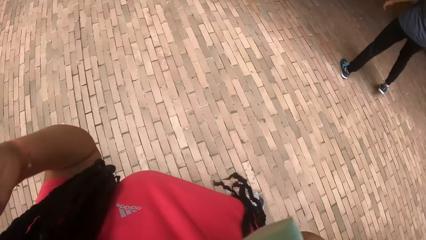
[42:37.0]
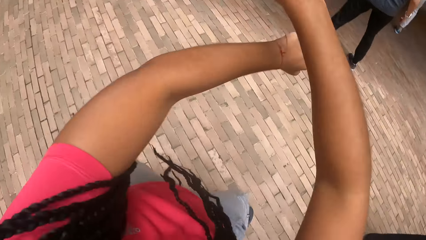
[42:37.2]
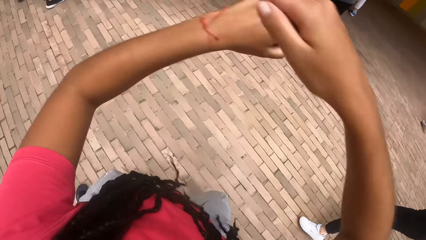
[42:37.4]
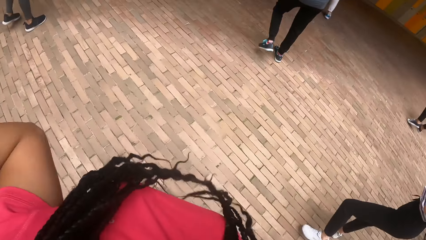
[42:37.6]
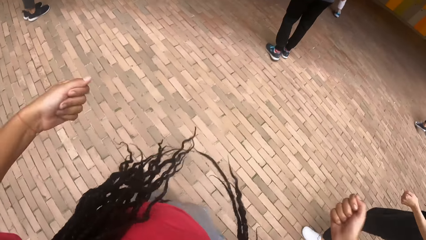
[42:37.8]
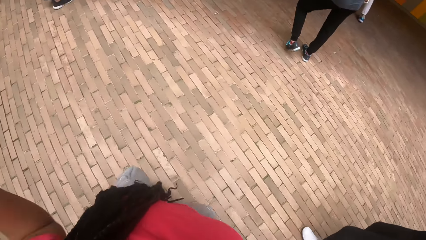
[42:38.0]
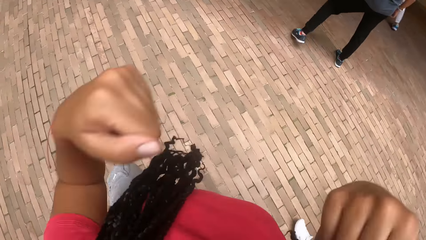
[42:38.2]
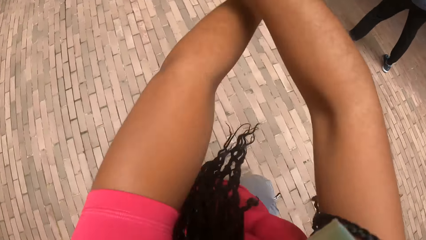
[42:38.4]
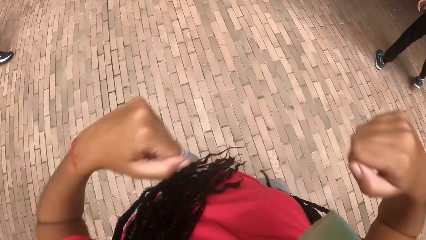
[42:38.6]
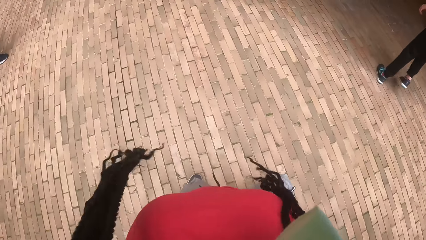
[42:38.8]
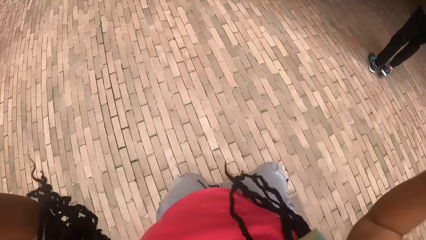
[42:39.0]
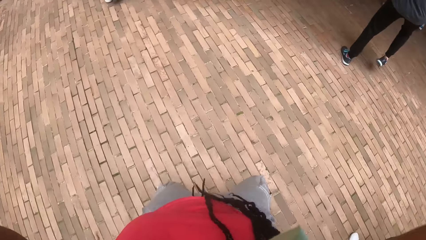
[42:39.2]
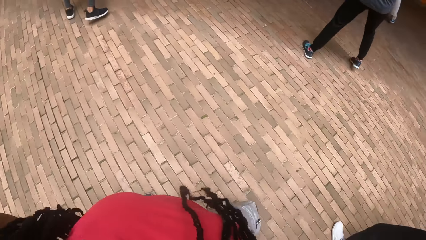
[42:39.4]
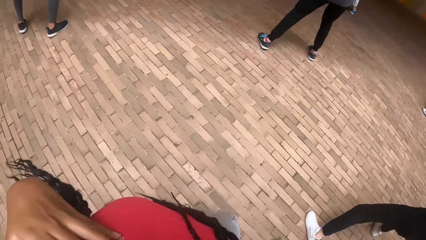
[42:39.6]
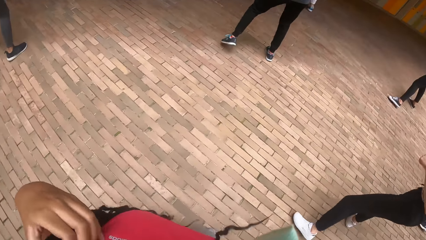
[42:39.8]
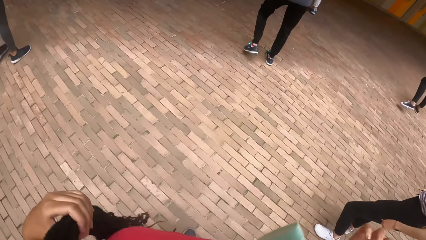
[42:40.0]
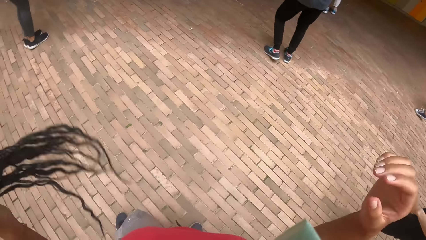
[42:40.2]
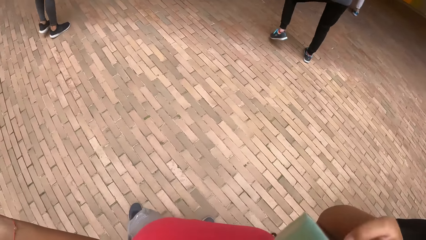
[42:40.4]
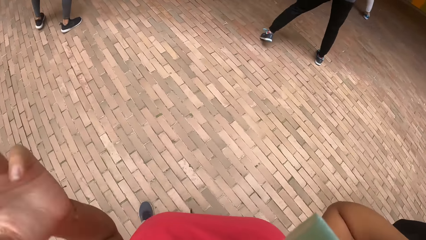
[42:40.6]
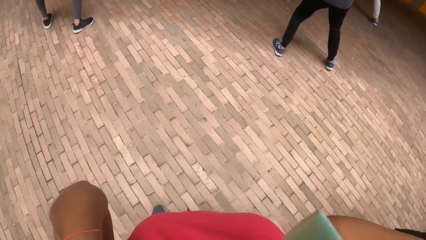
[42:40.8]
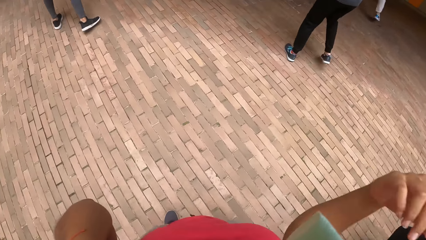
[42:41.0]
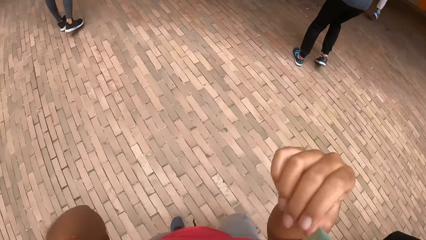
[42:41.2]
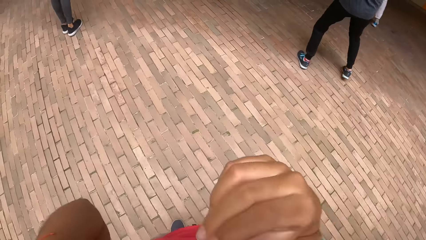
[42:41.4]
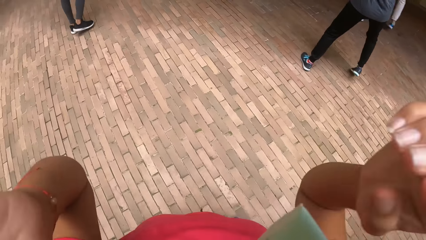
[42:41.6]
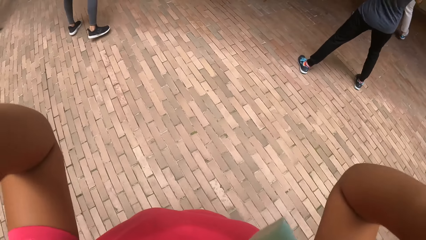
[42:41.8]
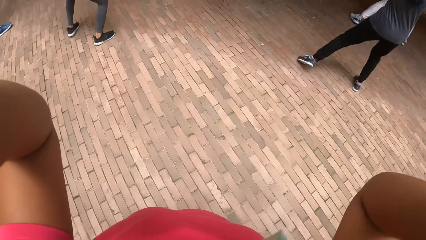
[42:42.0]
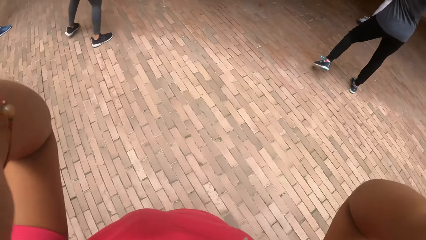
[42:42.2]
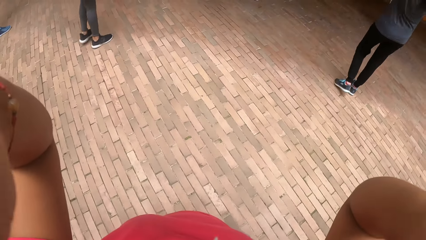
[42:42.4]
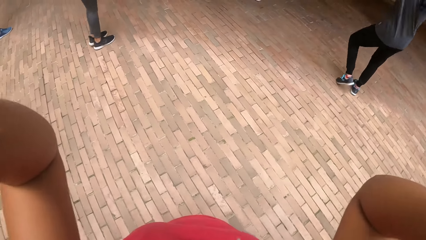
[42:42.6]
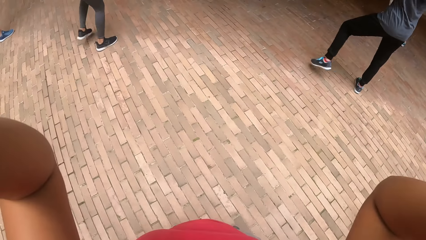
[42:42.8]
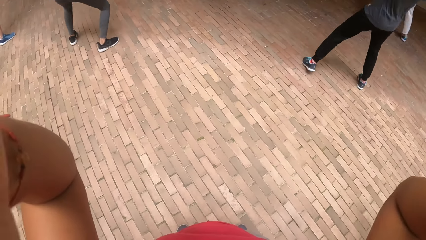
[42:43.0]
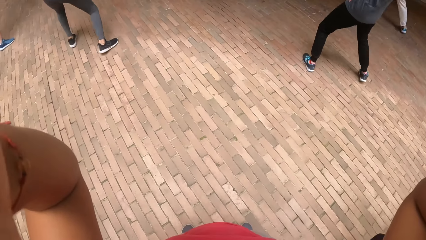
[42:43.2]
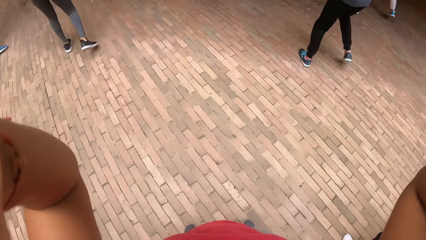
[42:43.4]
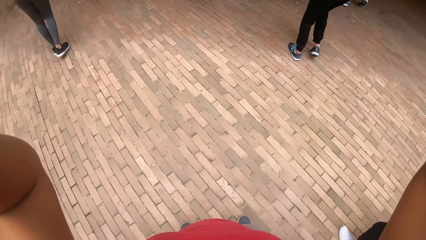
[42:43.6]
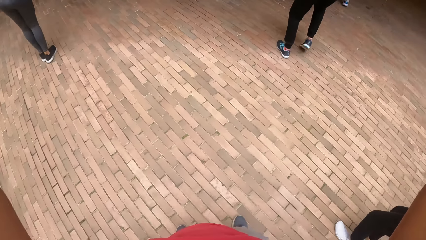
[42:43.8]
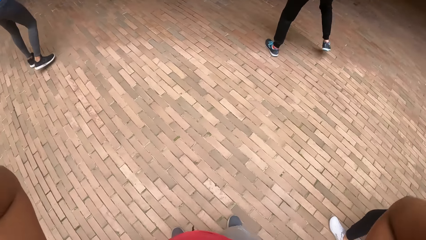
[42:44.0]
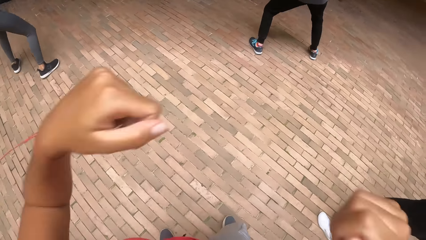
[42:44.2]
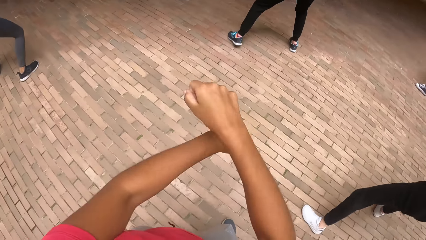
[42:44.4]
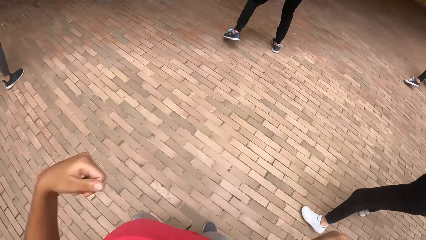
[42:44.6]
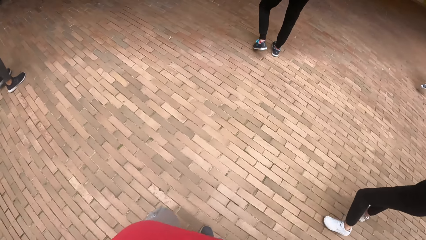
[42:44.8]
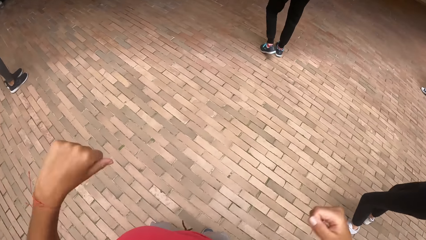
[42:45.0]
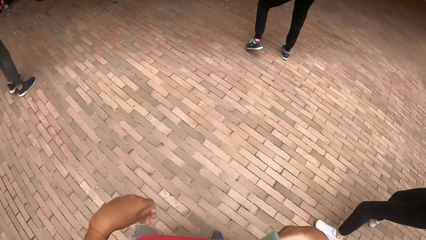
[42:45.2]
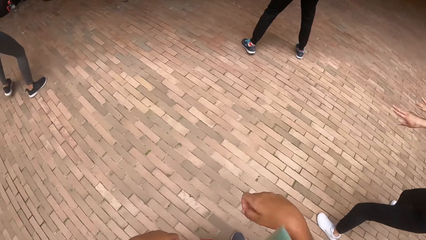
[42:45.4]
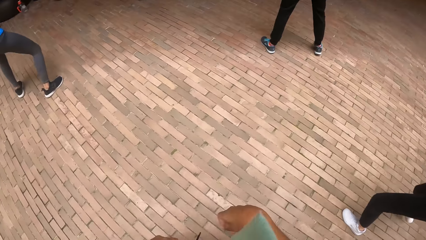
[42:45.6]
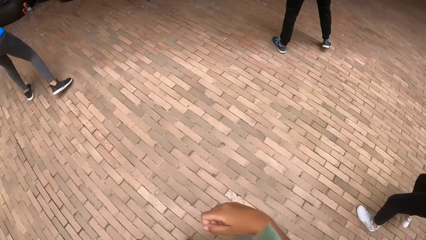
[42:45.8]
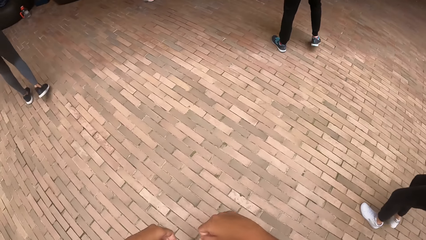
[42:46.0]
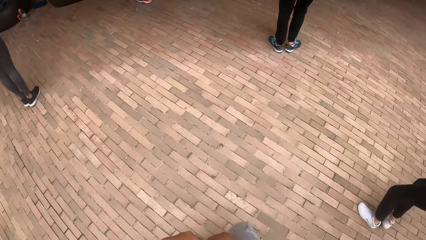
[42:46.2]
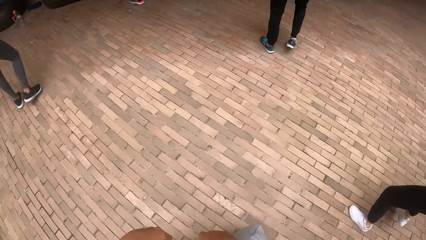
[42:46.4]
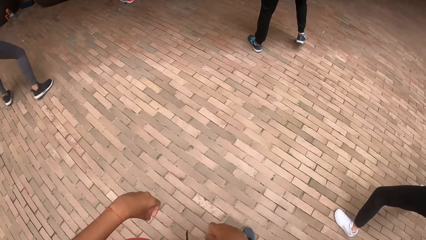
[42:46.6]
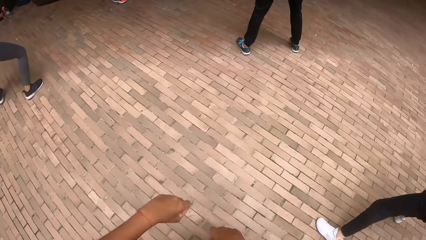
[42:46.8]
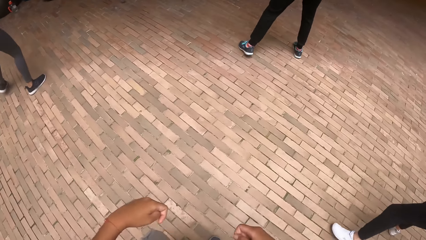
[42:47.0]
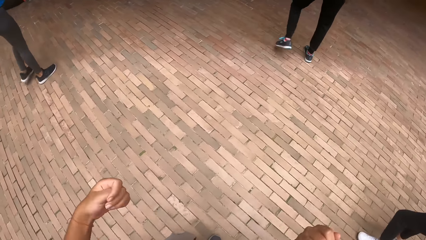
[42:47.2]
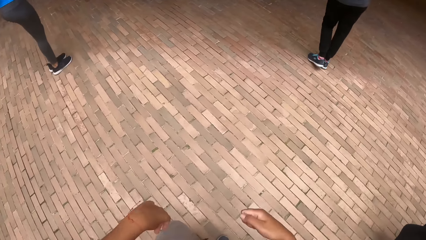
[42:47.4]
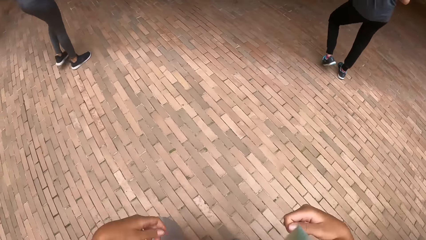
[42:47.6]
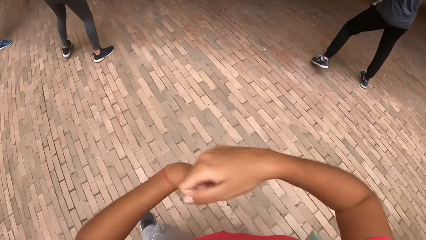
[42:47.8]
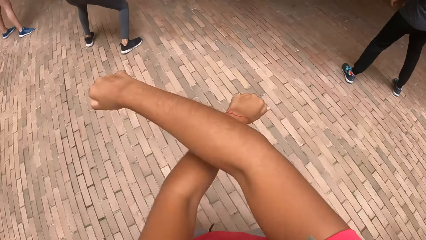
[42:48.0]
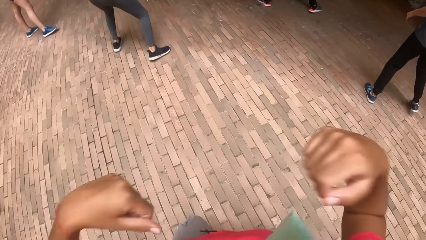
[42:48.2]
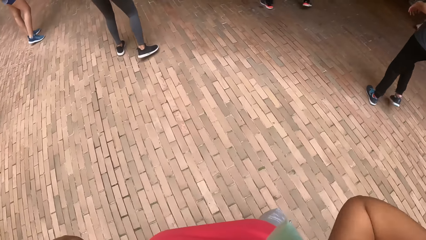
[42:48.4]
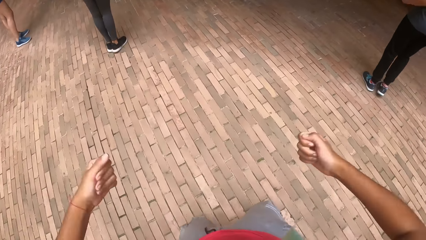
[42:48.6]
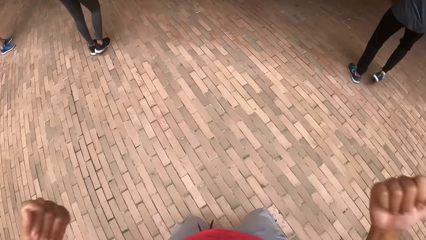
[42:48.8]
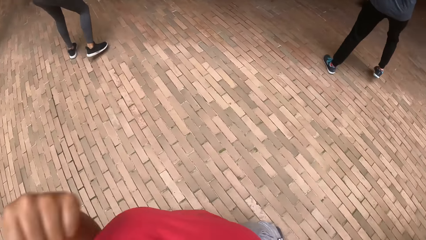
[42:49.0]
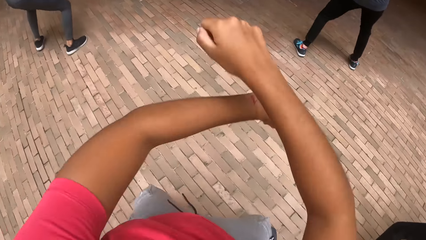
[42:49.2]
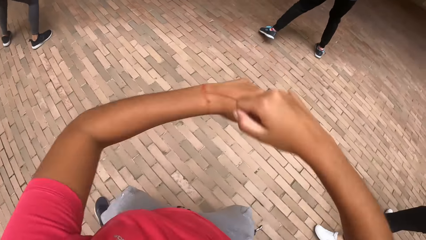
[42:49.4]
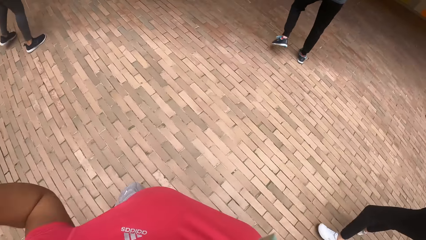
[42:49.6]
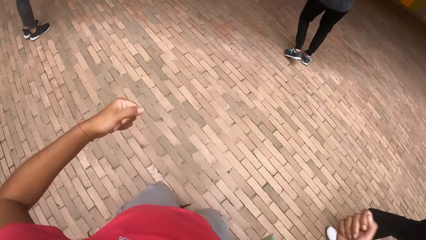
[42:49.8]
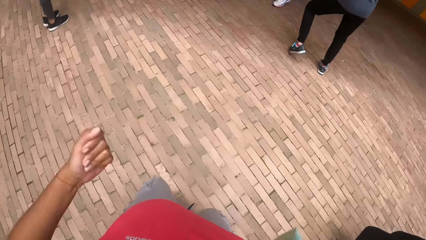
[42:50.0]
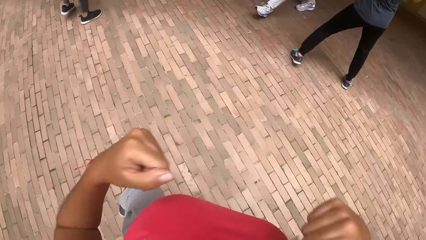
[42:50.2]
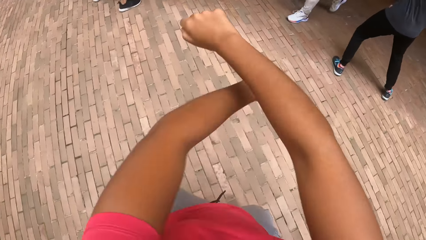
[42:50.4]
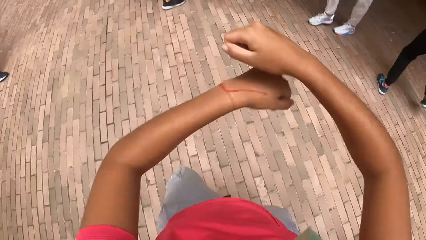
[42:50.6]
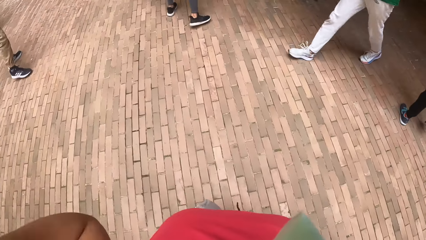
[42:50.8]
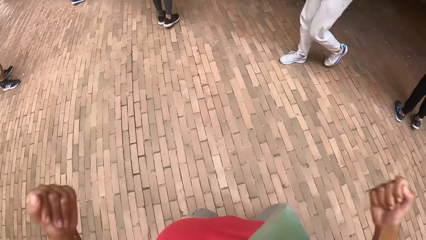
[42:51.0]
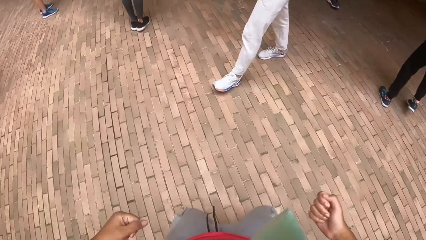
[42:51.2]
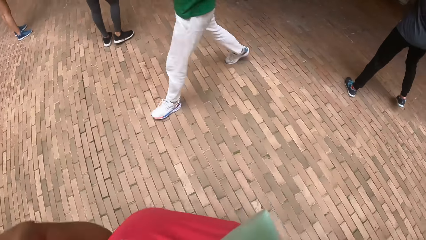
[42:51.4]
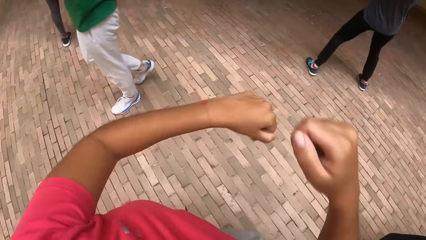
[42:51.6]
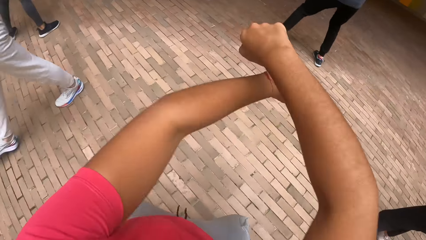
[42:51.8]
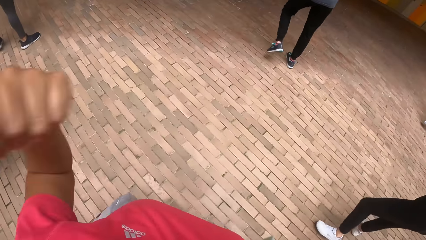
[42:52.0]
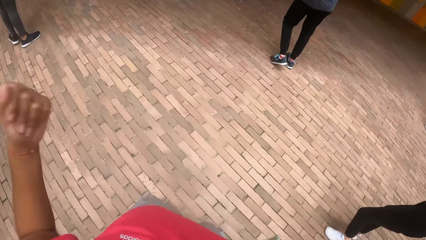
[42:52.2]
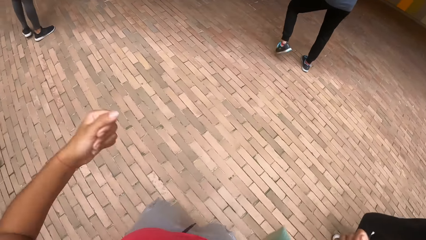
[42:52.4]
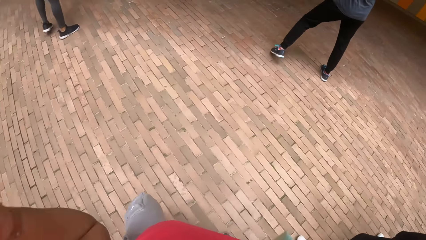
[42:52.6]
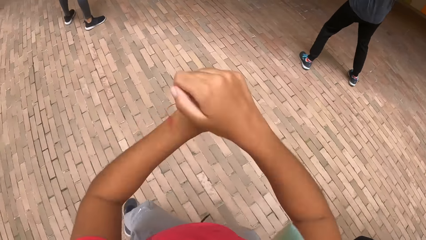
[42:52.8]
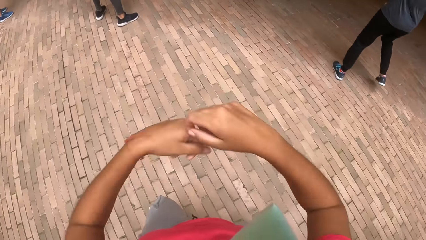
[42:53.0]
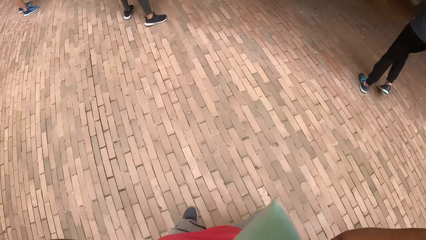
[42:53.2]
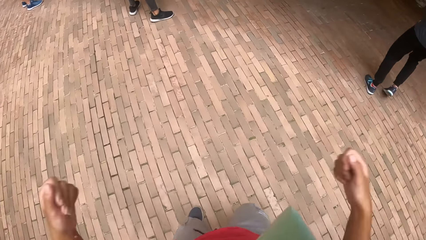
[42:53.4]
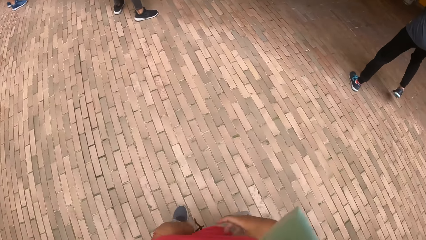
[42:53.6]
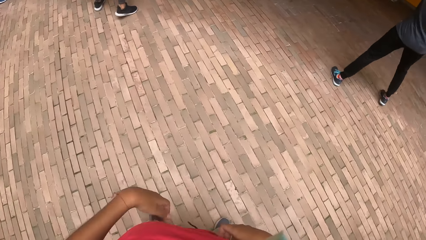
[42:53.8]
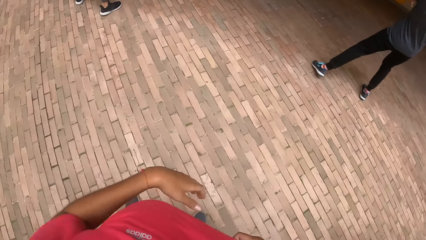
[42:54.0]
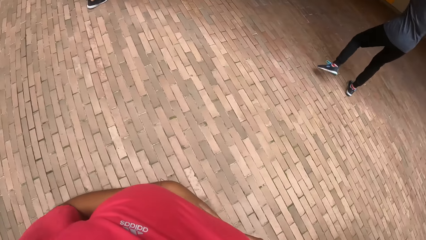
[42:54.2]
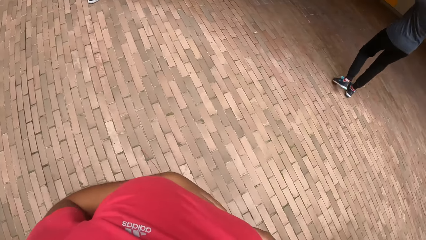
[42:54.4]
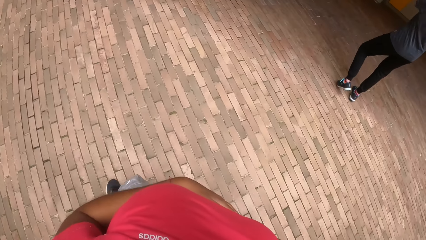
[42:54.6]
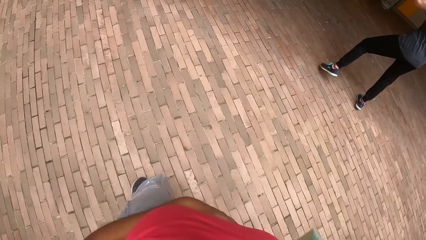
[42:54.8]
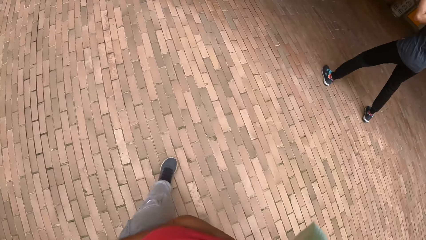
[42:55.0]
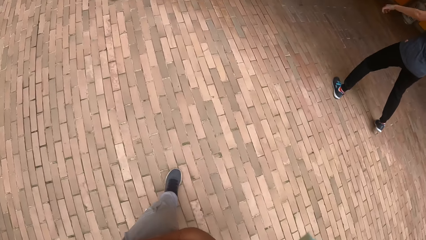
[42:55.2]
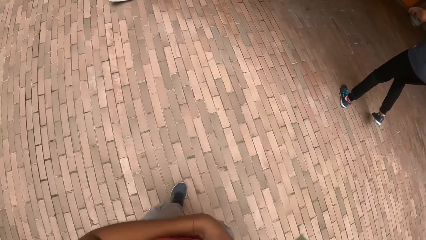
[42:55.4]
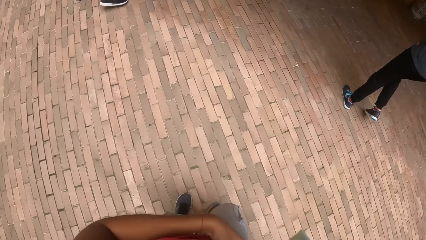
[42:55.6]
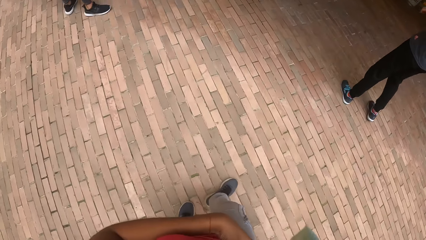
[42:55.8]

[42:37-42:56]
The camera wearer pulls back her hair with her left hand. She adjusts a camera on her head with her hands. She moved her body to some exercise dance routine.
